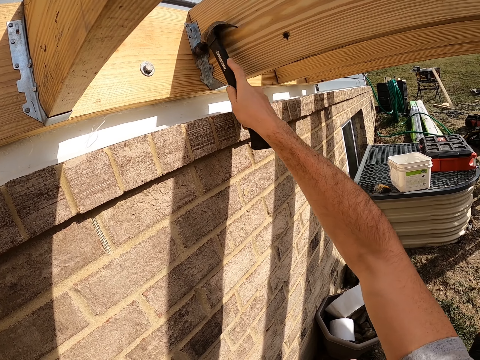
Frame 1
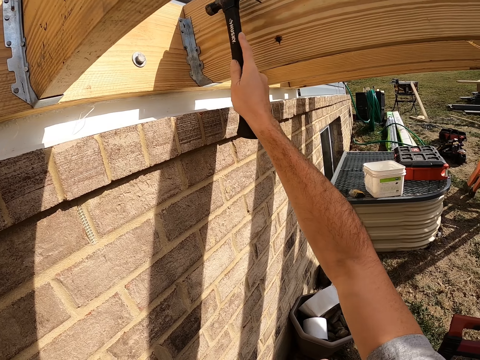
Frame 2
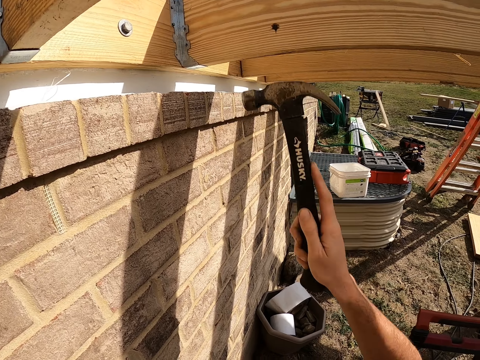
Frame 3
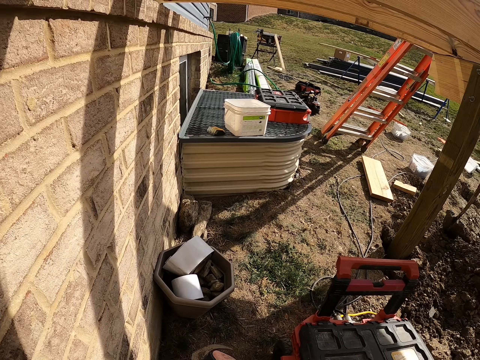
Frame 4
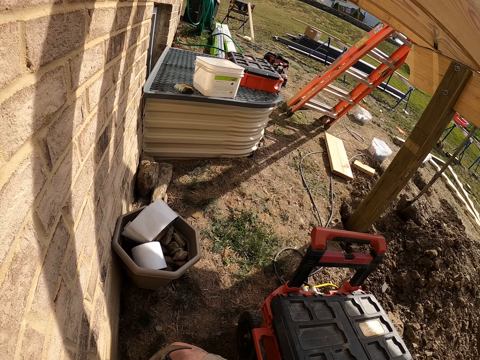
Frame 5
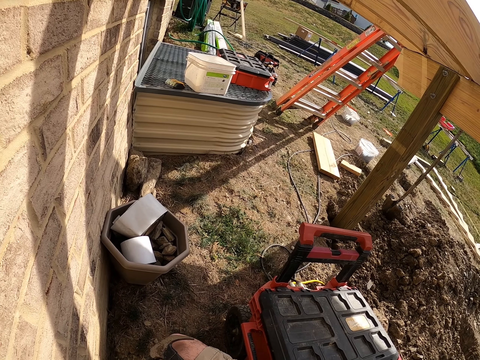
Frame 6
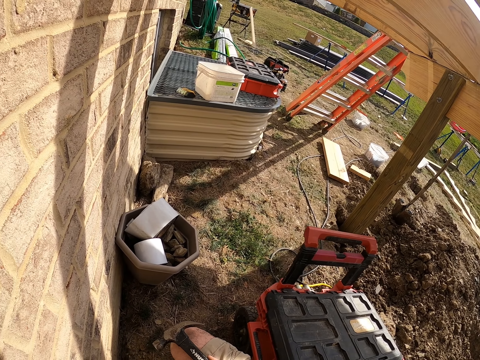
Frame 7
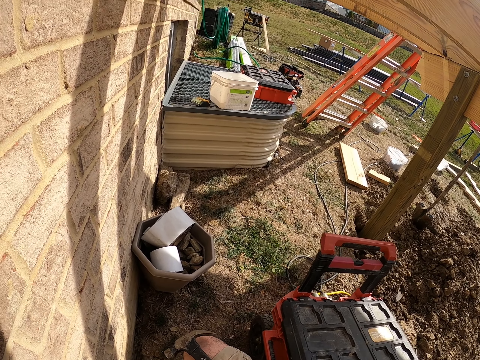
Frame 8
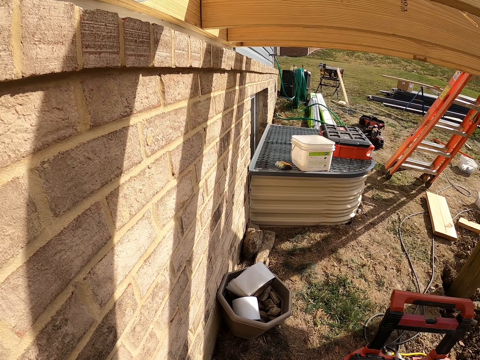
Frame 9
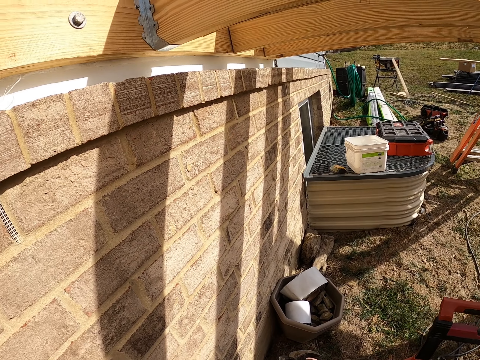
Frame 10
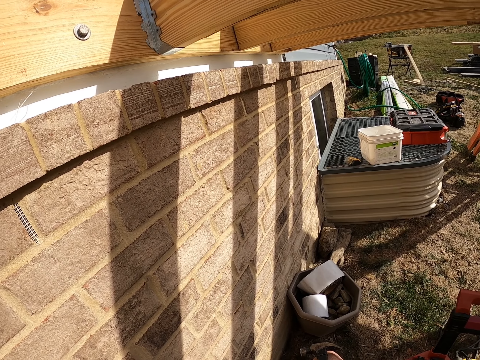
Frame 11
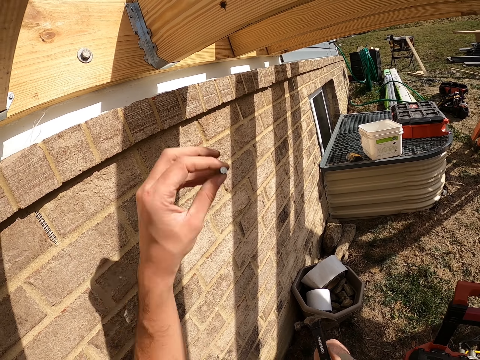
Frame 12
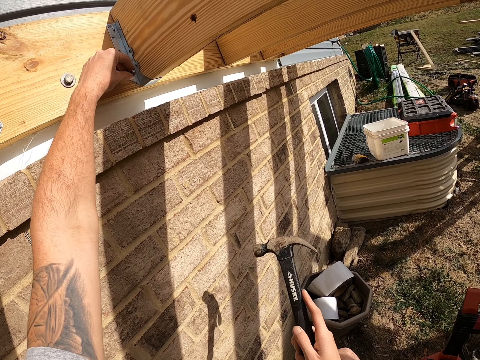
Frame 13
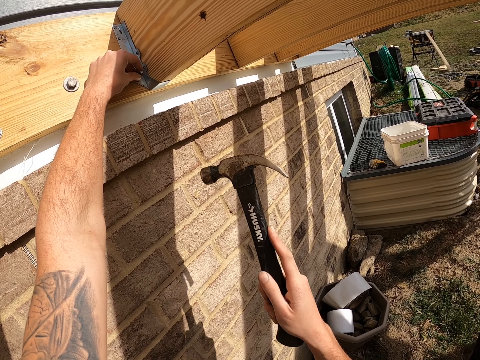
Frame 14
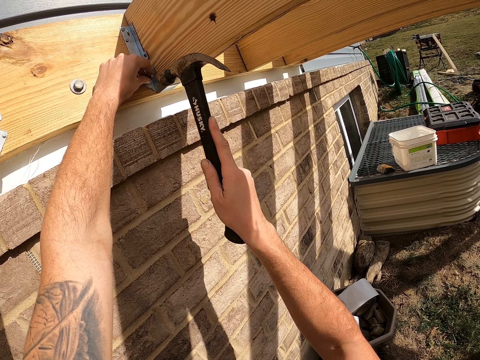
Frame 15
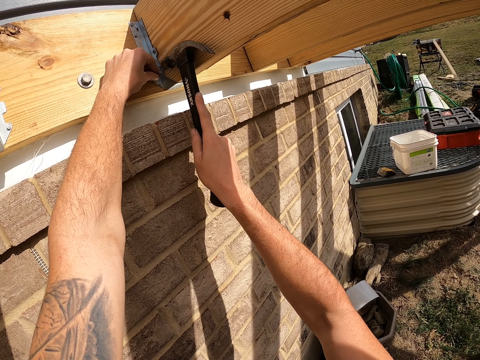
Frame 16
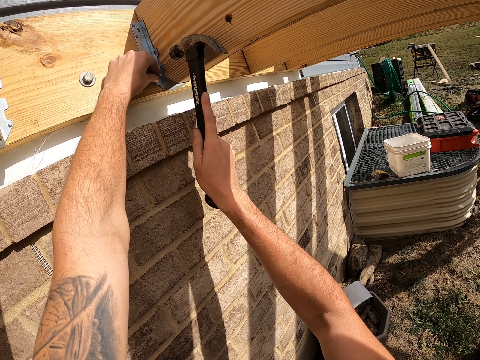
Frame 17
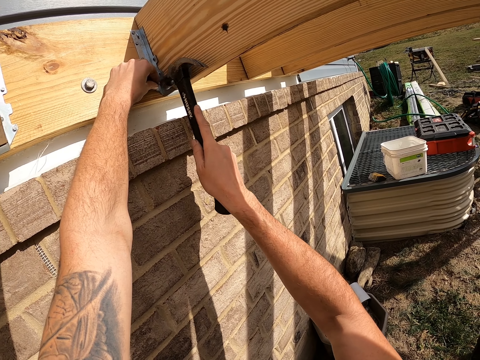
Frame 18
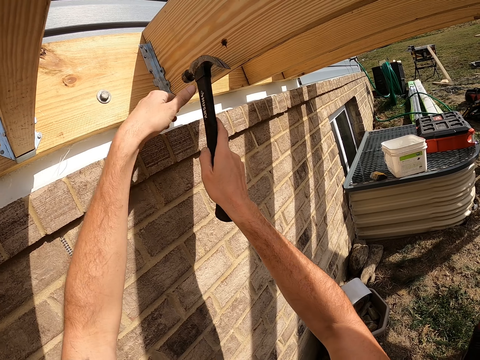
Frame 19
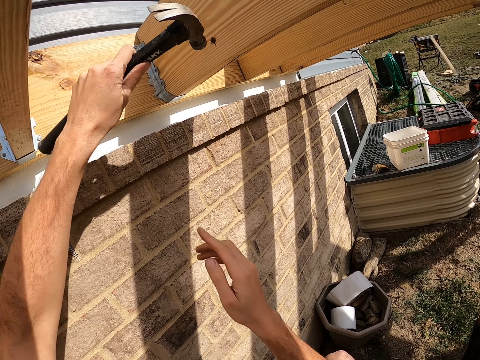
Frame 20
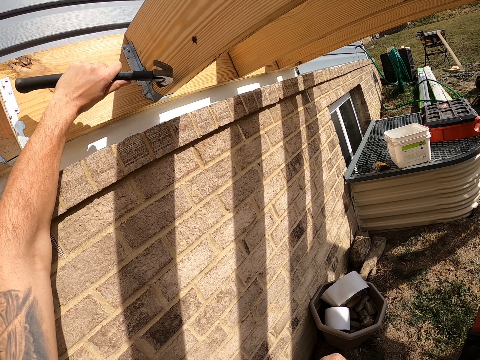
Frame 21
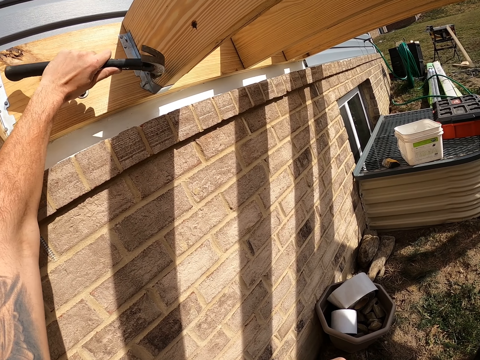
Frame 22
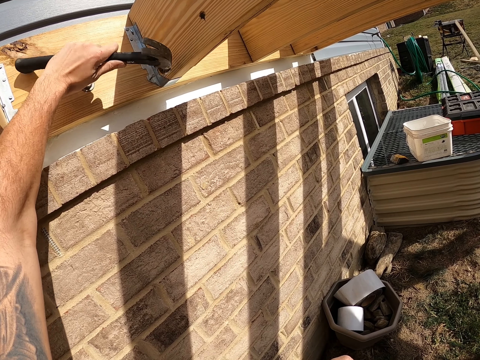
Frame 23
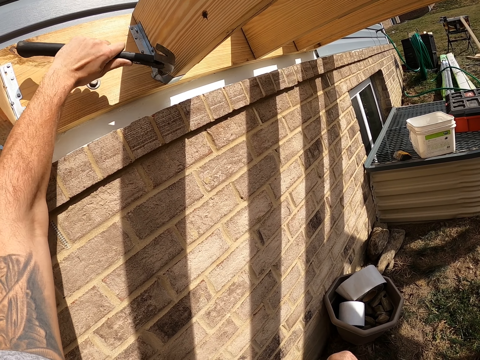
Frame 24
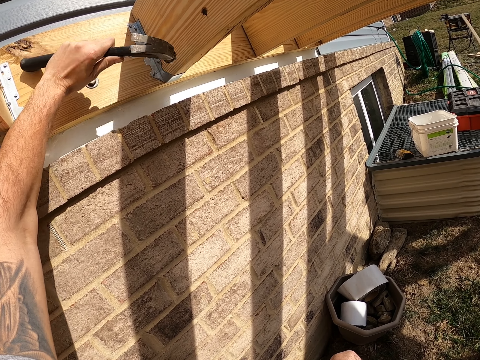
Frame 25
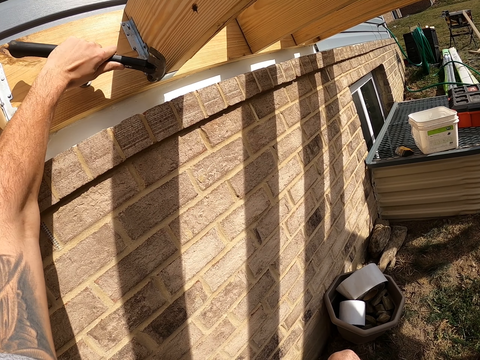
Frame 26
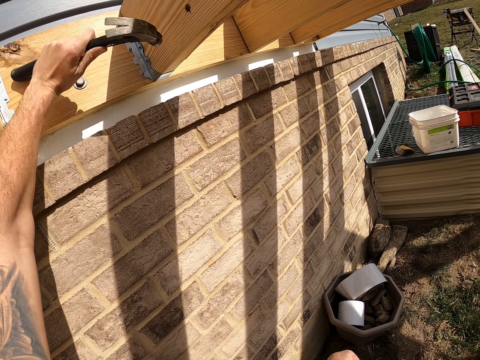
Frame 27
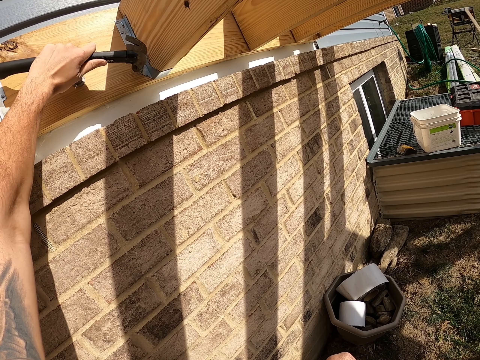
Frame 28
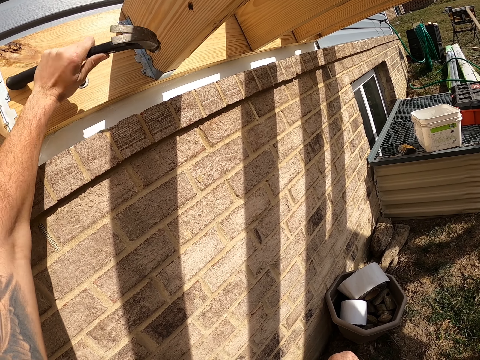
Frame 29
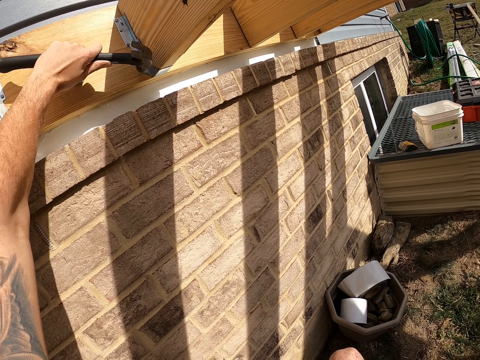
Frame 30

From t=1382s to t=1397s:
The camera wearer looks around. He places the nail on the metal. He hits the nail with a hammer. He turns the hammer on his left hand. He hits the nail with the hammer.

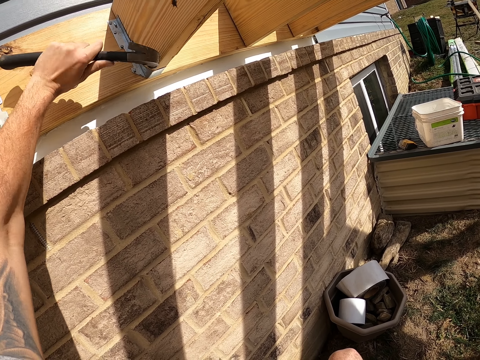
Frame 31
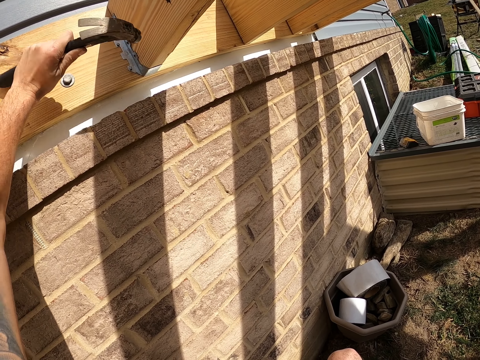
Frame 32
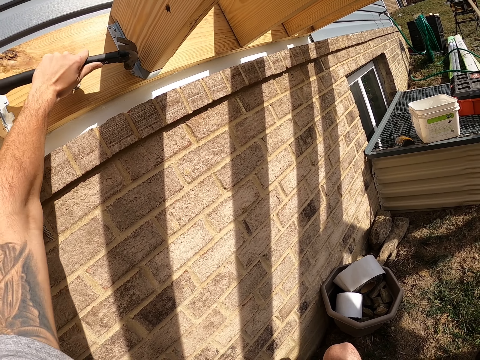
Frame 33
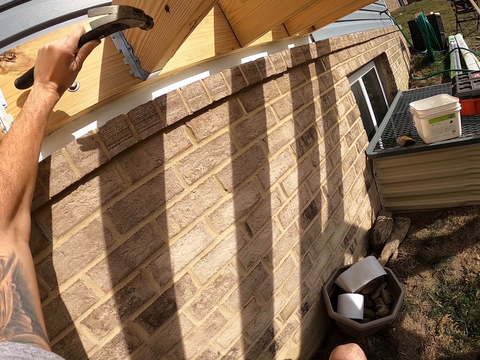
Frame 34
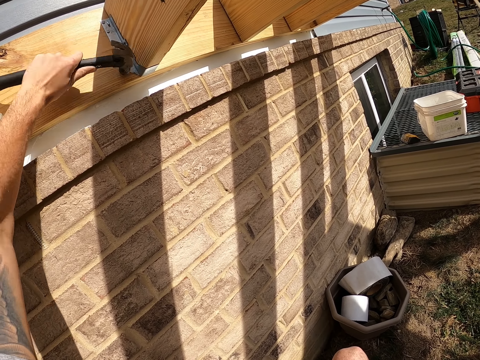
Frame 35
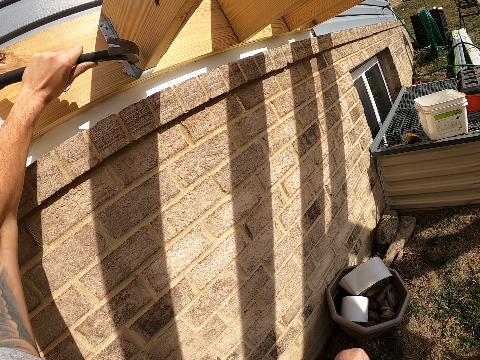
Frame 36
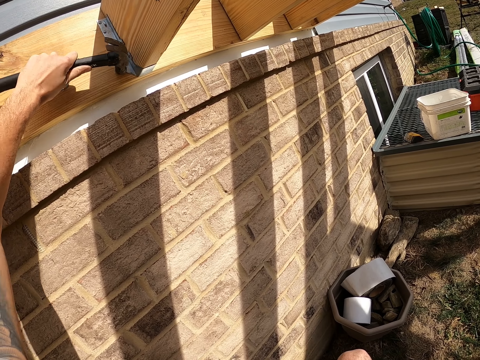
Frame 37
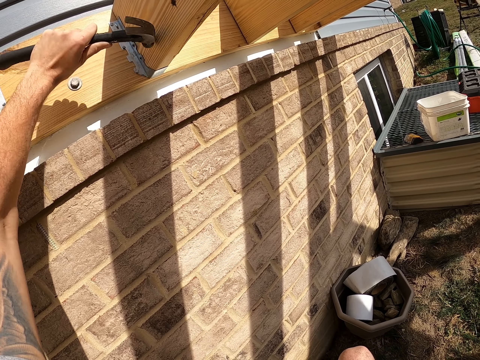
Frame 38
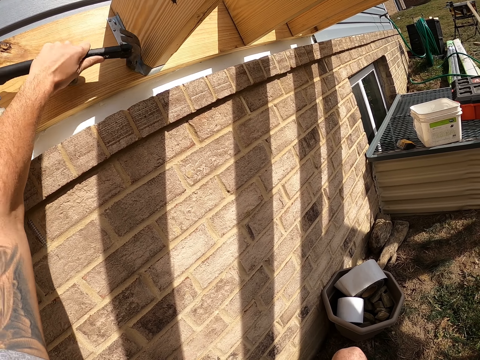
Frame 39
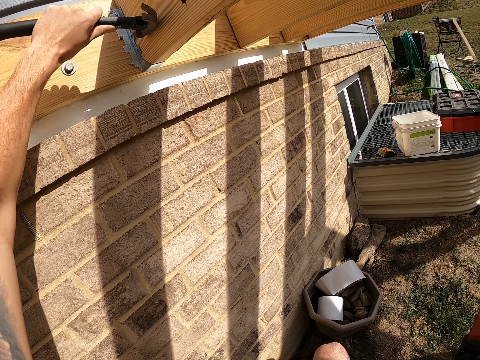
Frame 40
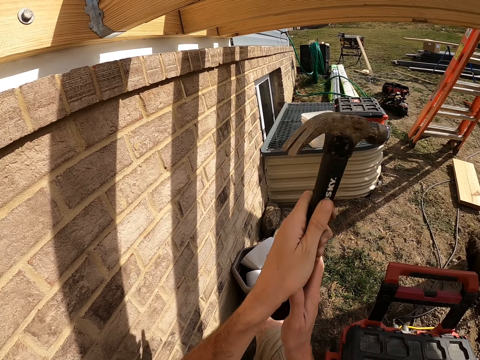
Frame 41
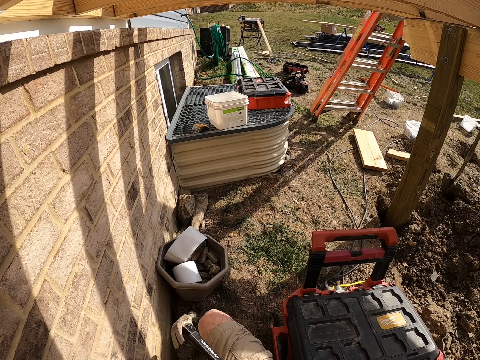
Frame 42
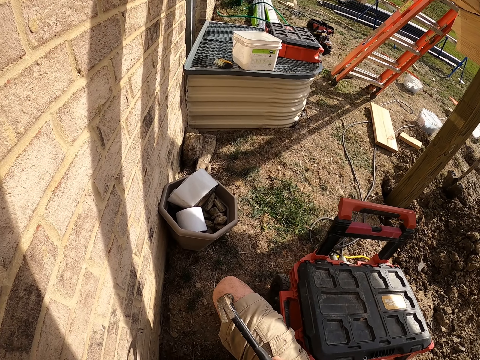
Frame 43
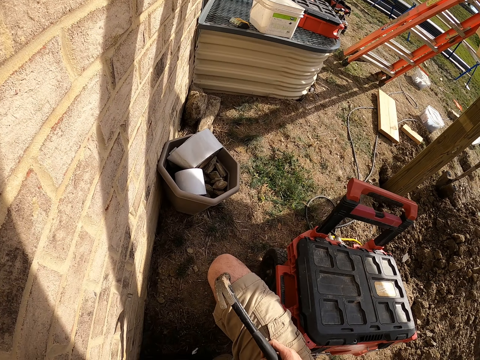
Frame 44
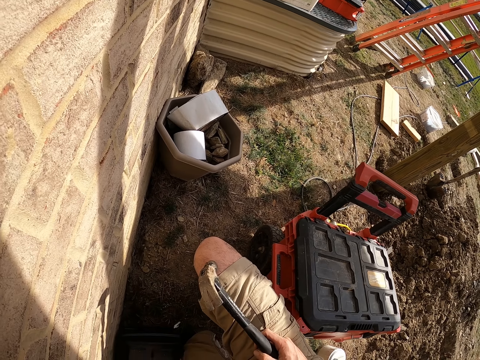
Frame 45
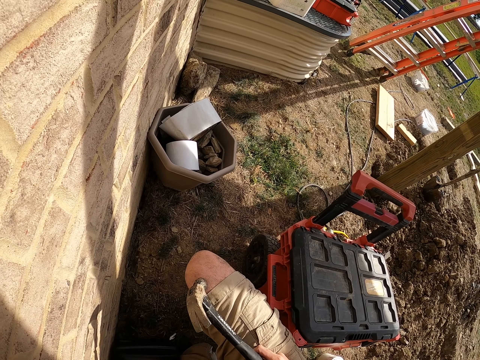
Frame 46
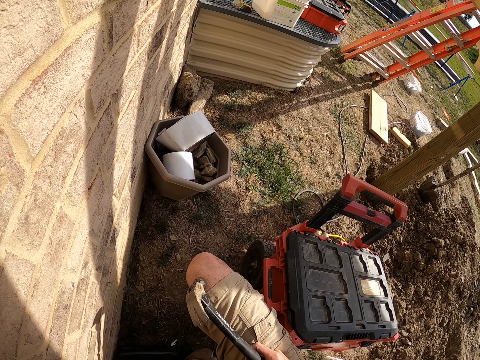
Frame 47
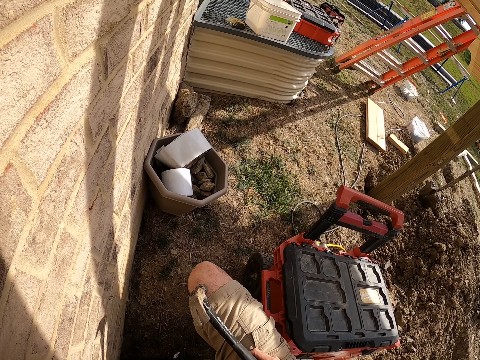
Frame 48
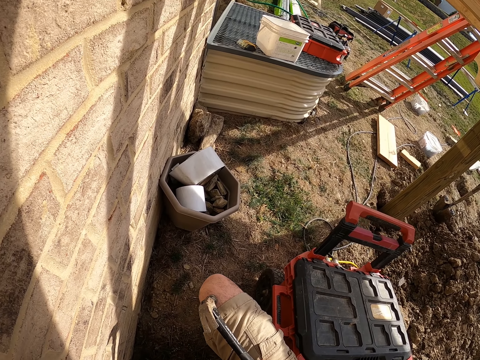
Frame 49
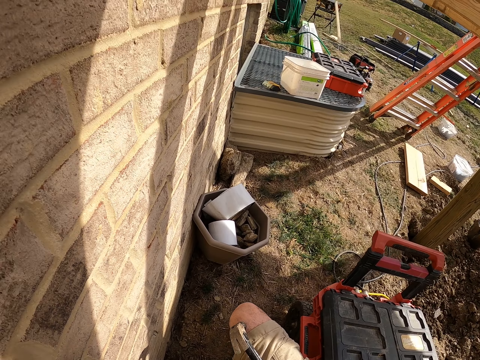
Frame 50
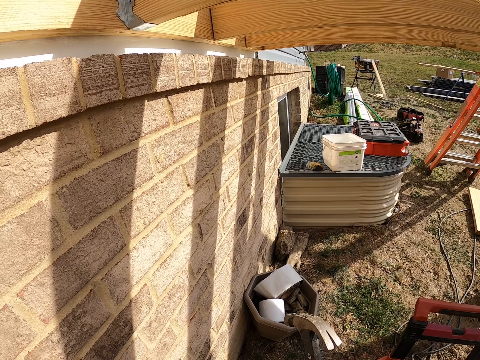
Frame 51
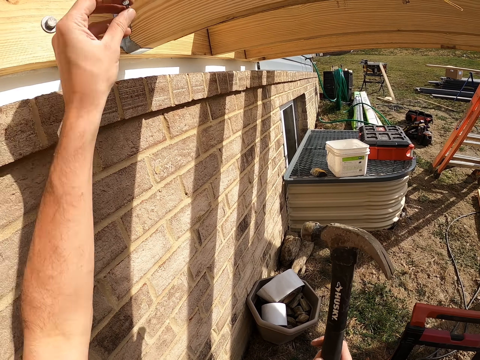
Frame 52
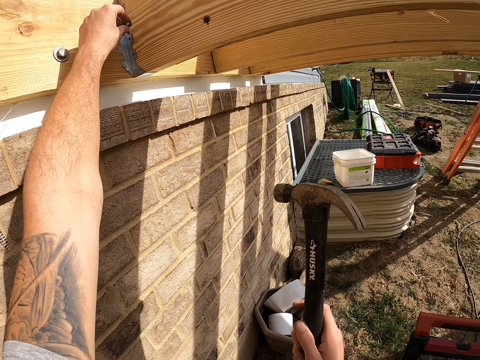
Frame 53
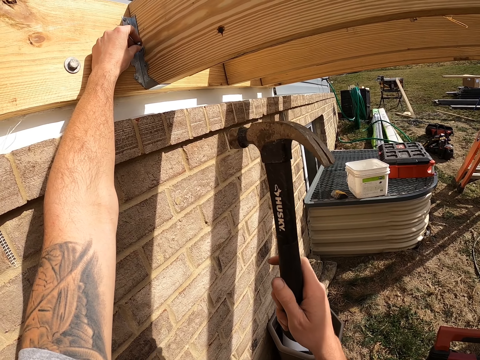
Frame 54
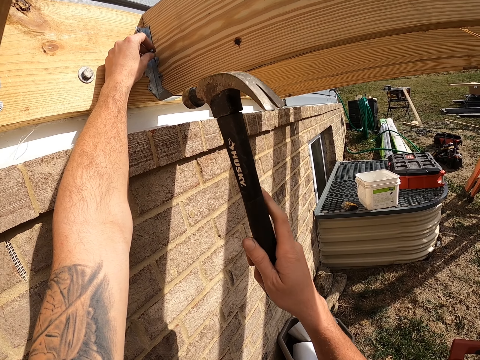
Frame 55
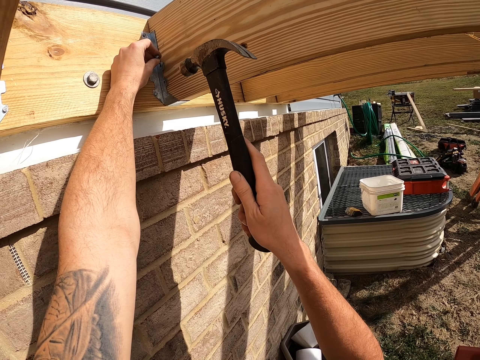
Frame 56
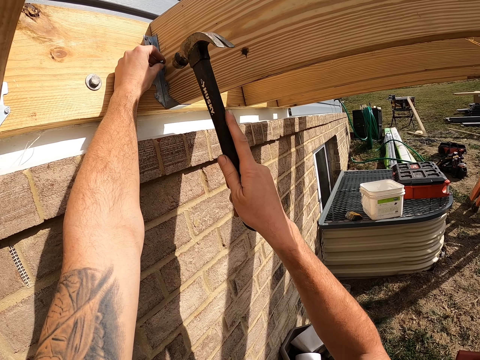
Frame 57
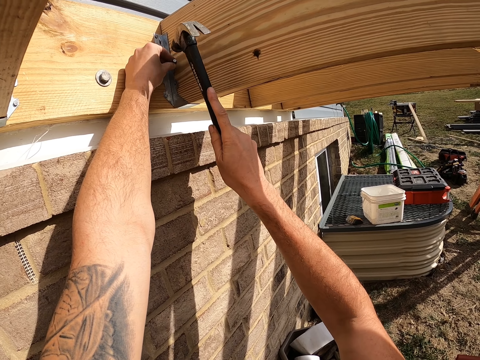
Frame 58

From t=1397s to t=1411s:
The camera wearer picks up a nail. They place the nail on the metal.
